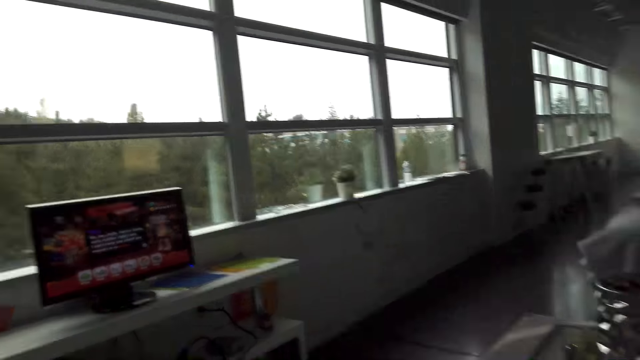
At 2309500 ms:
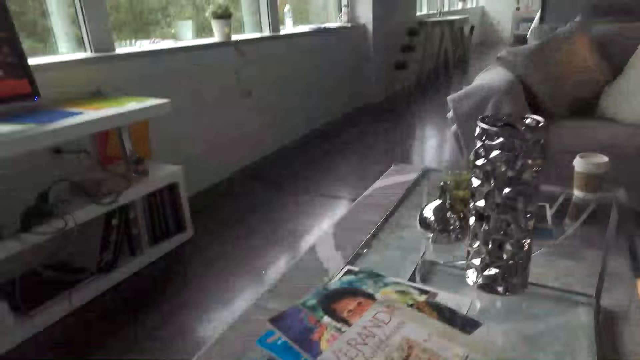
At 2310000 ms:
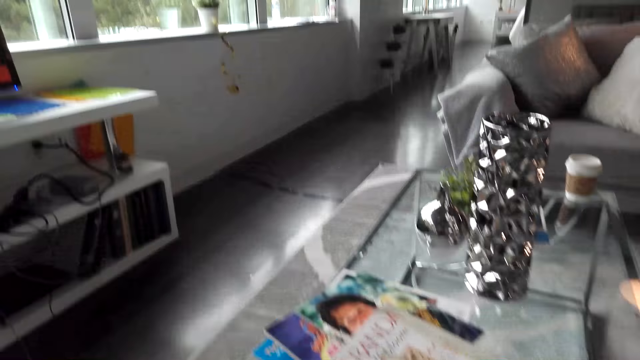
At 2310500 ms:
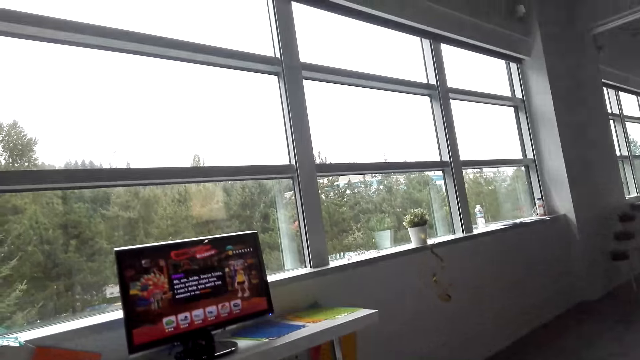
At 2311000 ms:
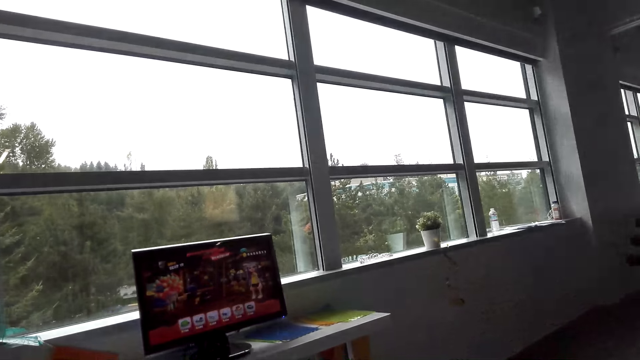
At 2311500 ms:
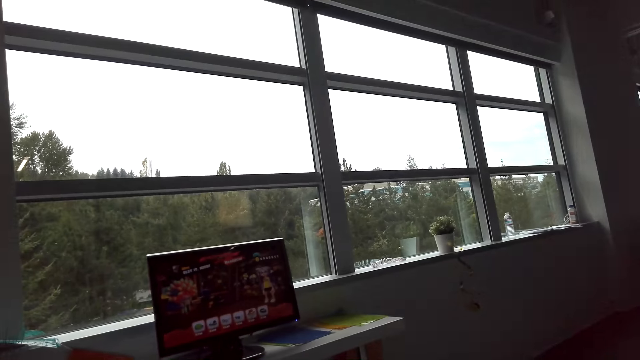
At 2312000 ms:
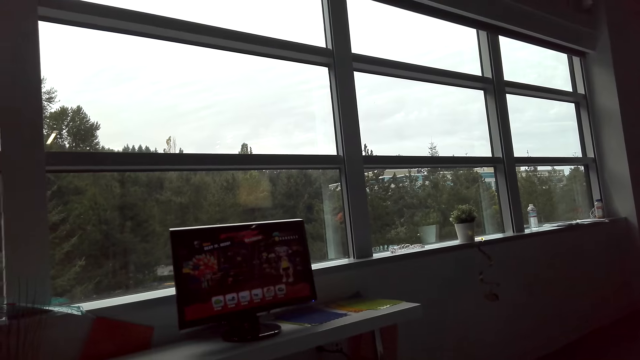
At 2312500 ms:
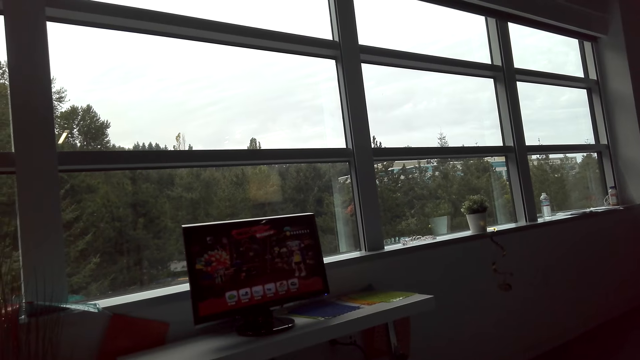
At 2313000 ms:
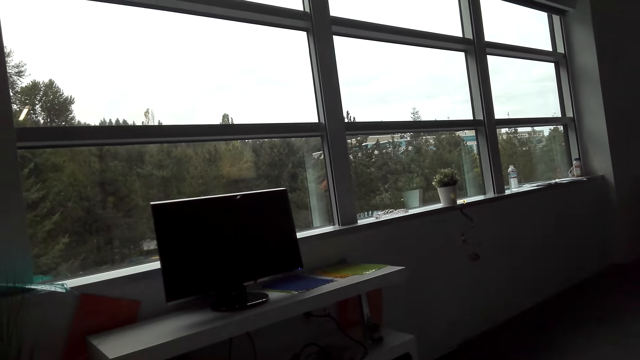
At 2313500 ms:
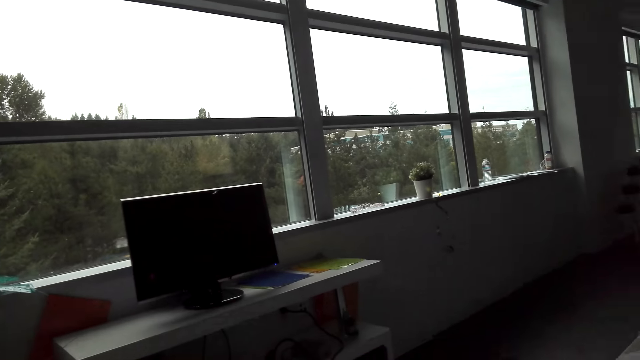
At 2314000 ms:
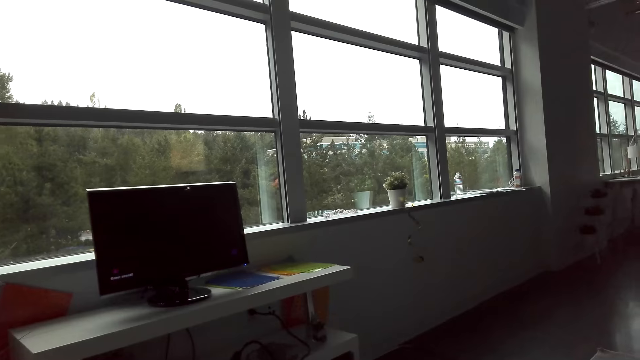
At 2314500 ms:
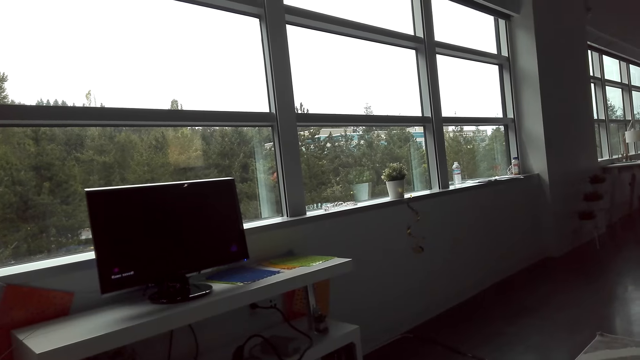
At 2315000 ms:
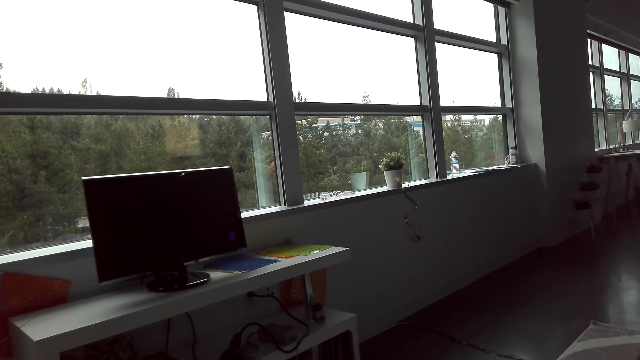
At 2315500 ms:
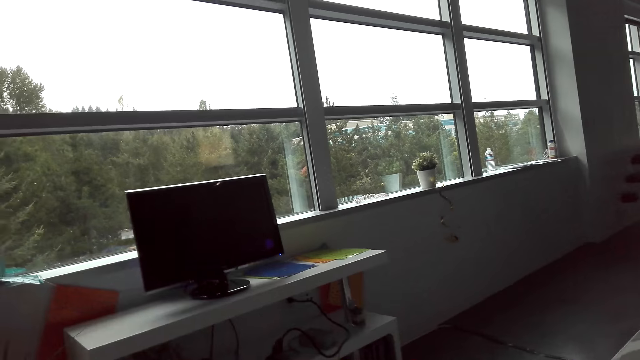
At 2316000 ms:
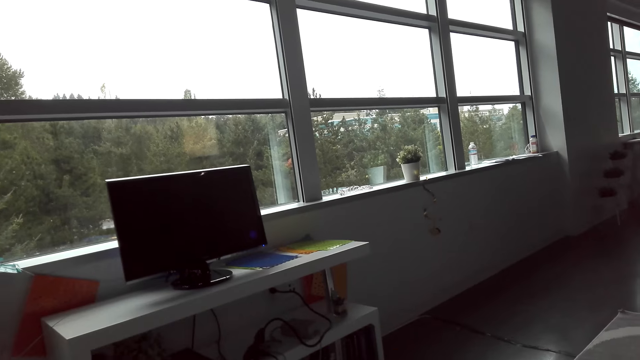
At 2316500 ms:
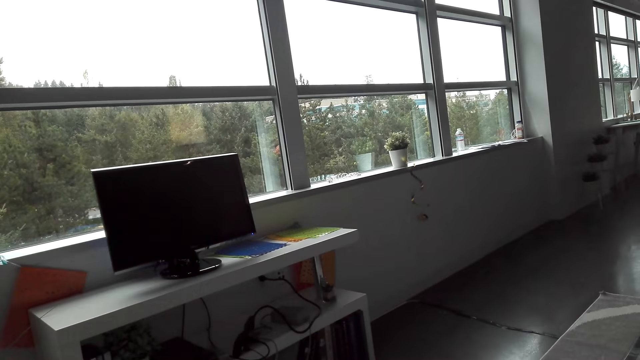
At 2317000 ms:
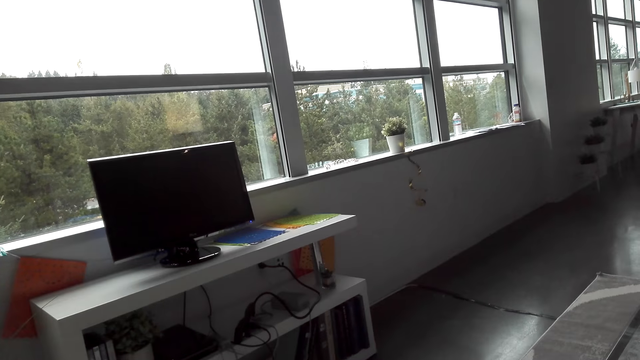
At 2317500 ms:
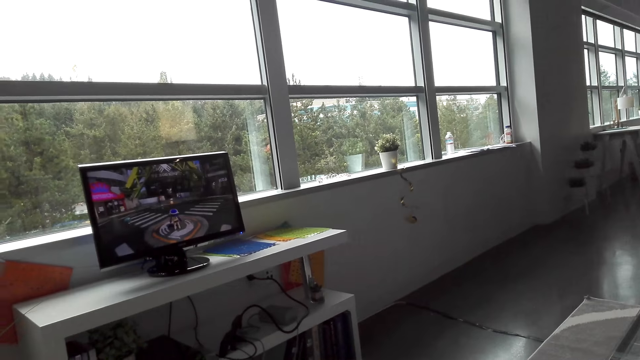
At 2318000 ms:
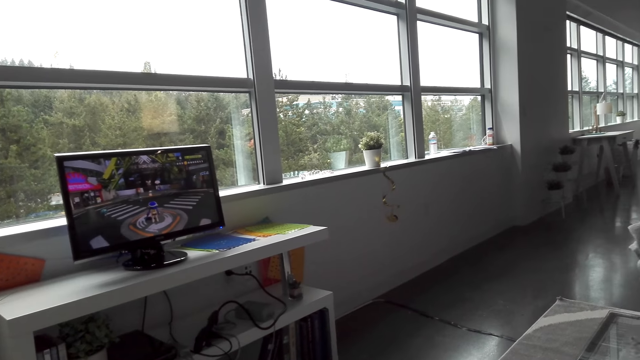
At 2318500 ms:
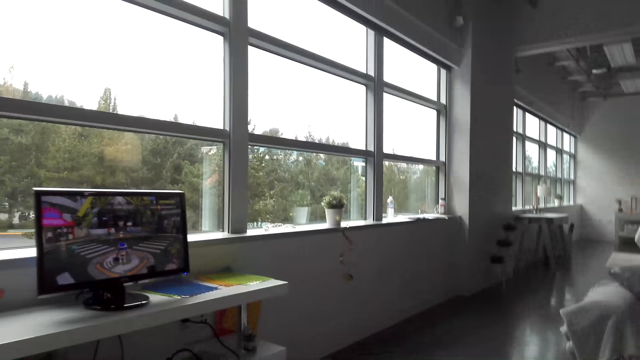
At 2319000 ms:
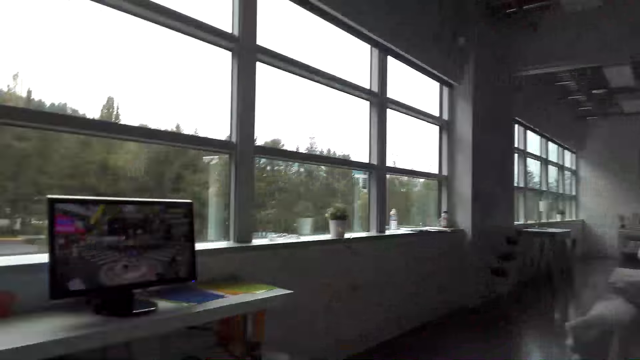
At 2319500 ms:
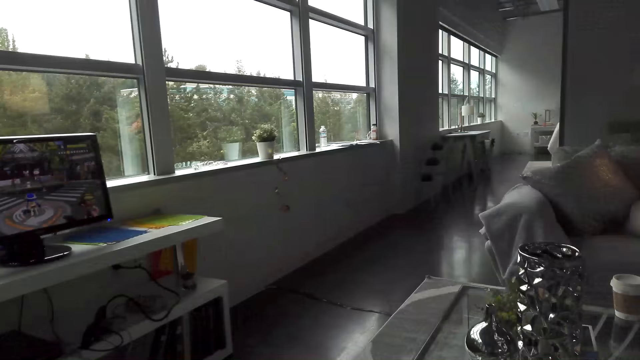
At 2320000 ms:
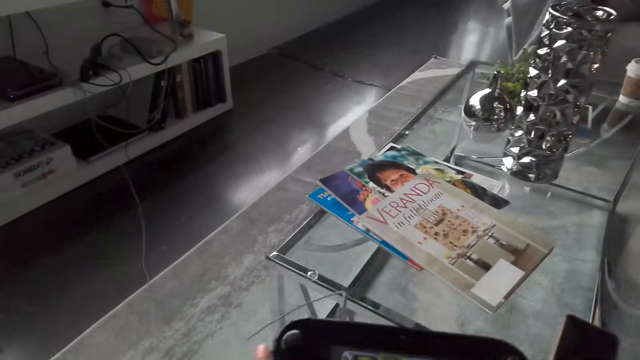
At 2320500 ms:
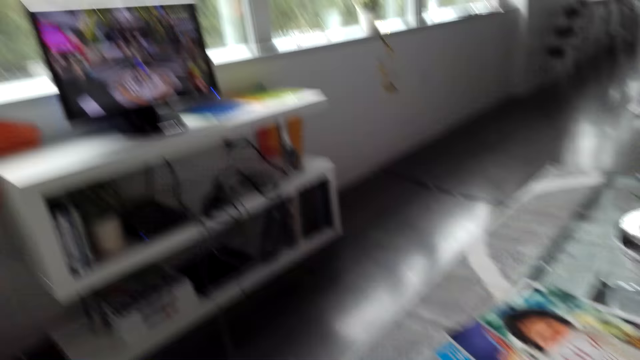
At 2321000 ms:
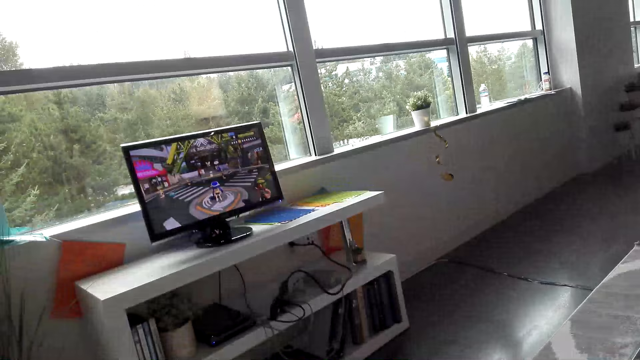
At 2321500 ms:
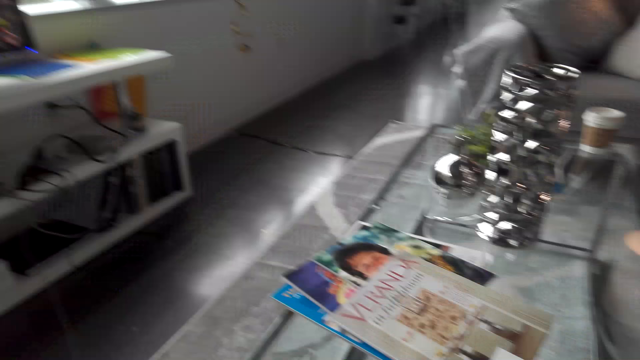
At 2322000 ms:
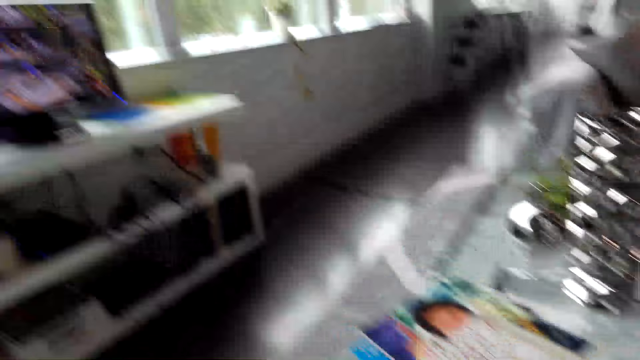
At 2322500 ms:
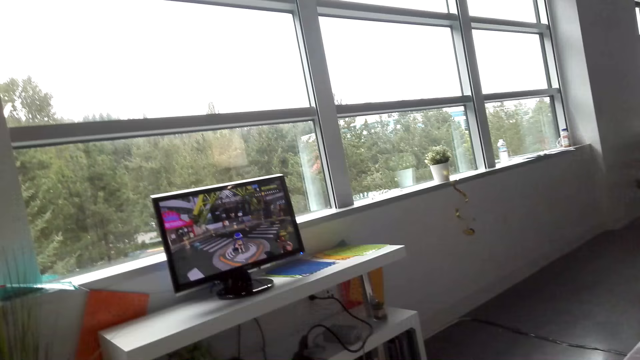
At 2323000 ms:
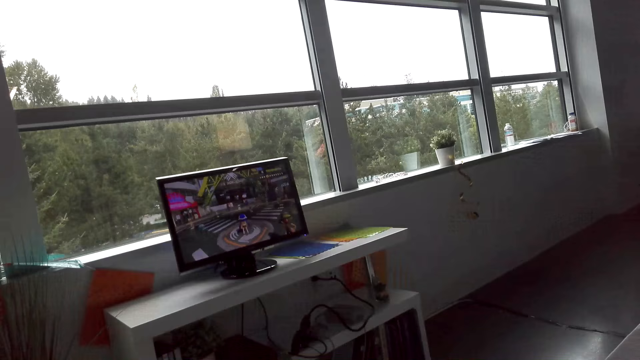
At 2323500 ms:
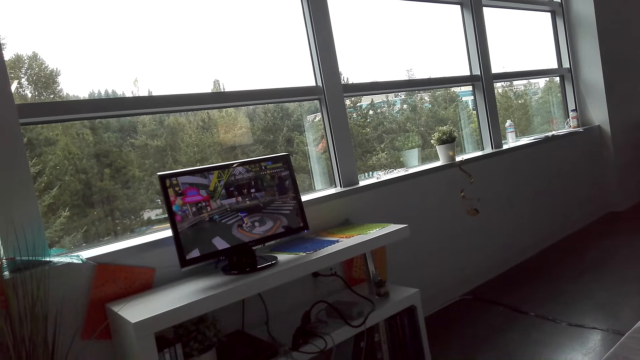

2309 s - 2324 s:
The camera wearer looks around the room. They play a video game on the game monitor.

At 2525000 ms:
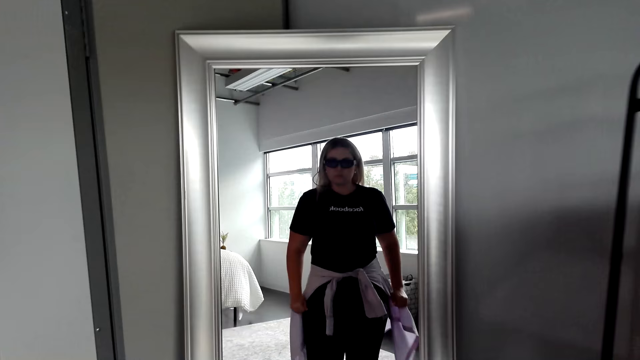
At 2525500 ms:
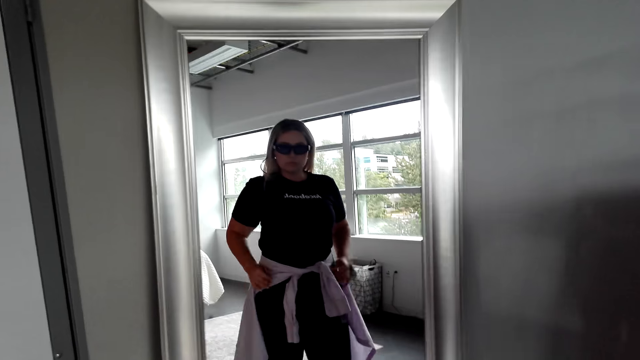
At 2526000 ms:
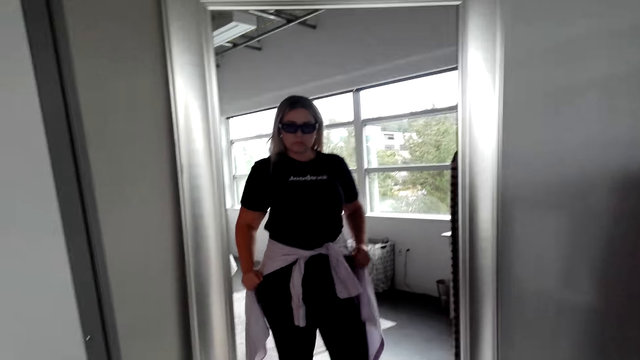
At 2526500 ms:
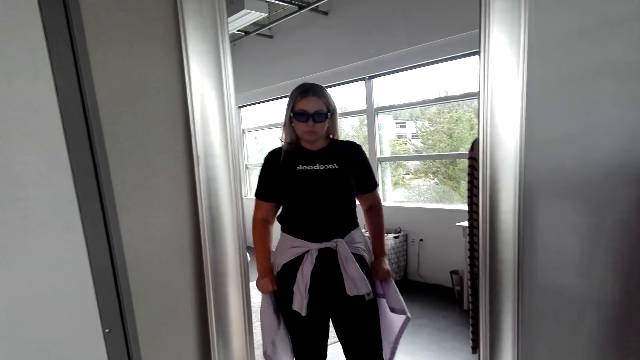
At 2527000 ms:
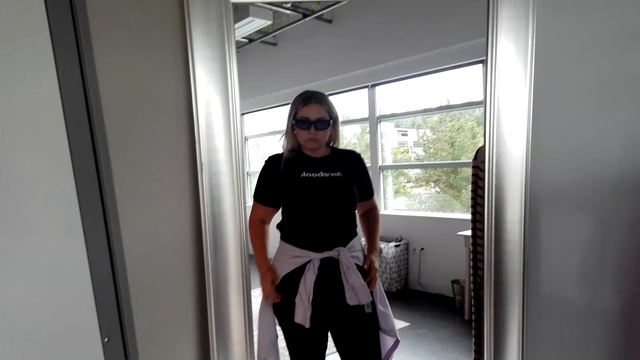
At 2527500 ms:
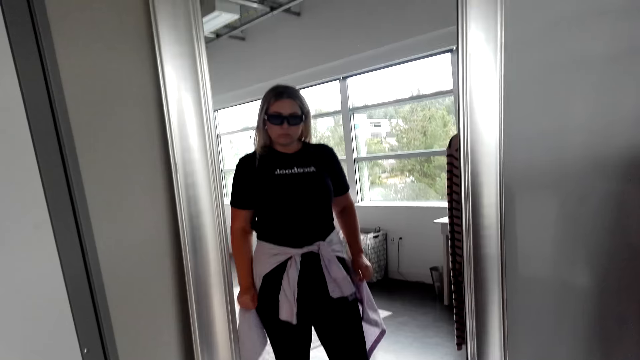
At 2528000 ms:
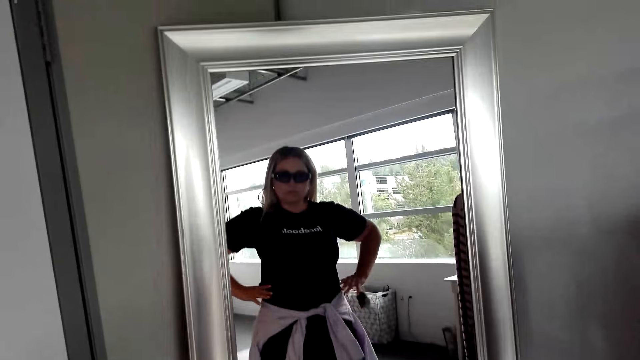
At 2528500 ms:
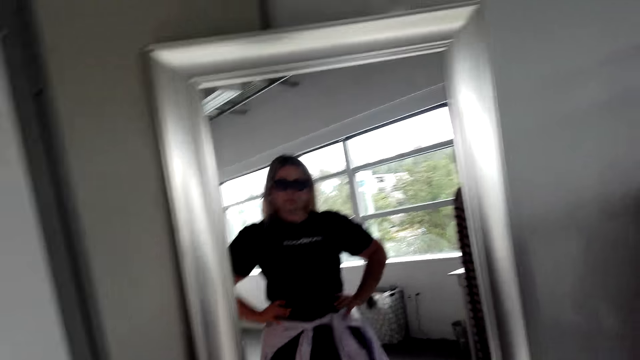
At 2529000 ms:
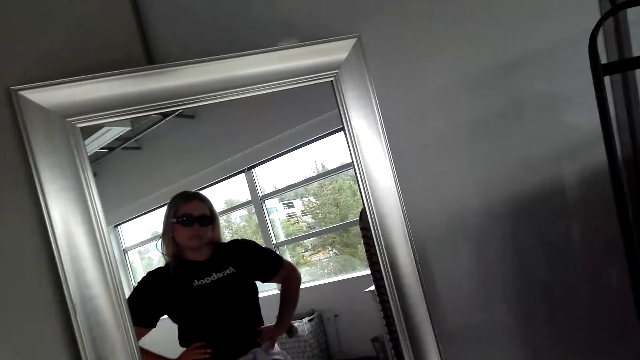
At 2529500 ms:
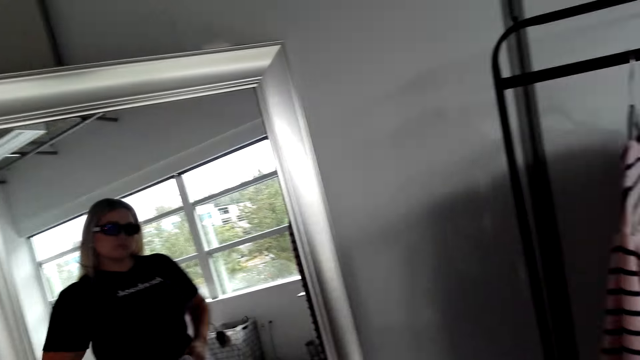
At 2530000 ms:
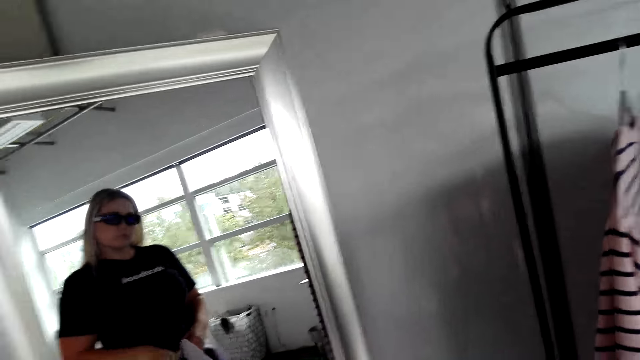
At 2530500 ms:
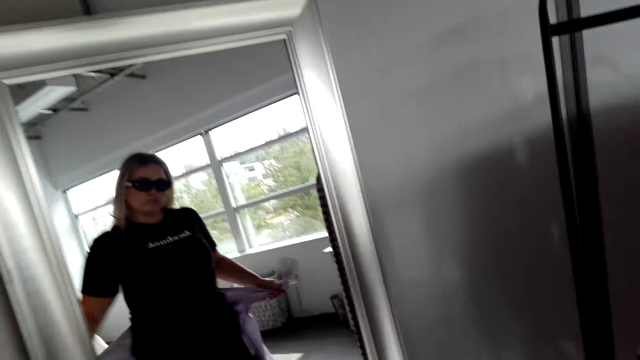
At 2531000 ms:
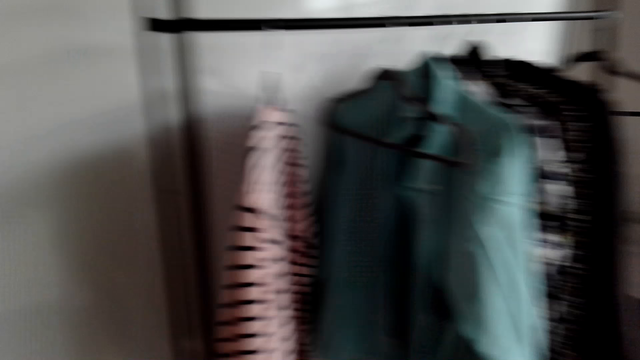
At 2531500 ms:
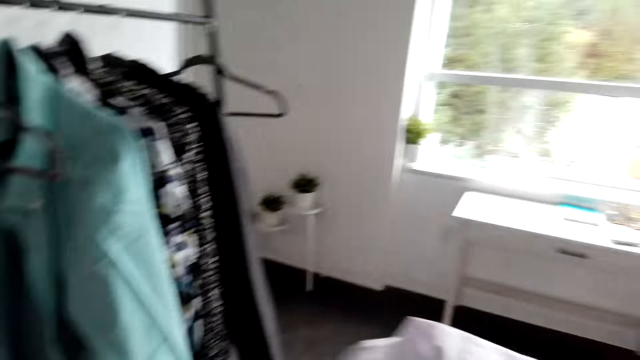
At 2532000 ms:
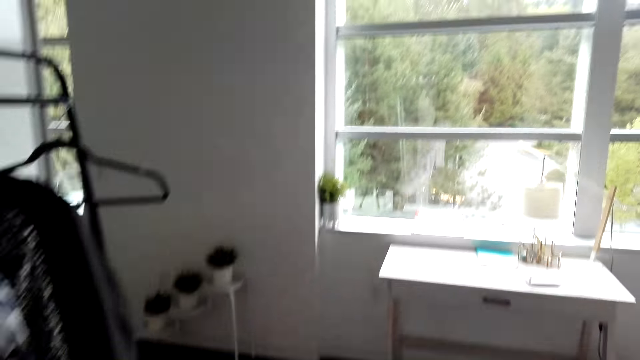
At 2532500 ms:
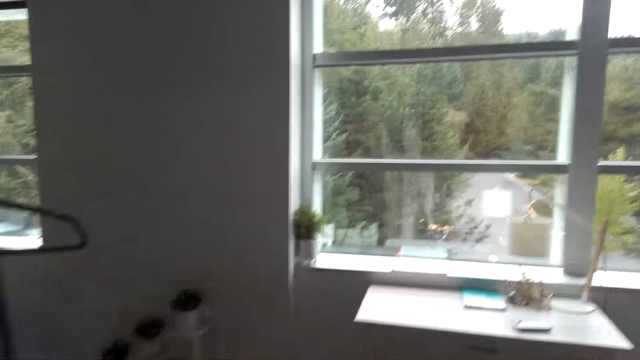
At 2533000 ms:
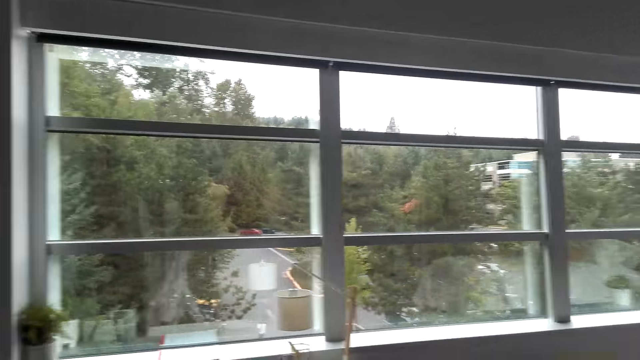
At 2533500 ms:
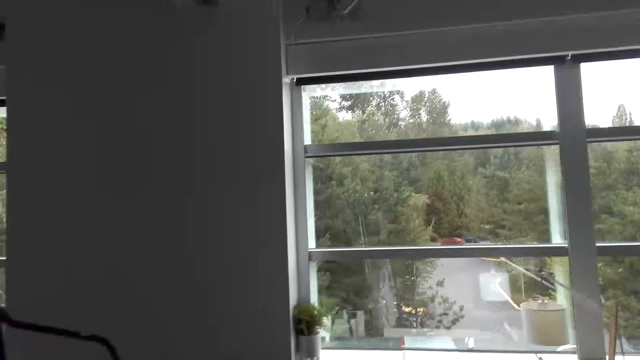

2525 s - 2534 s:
The camera wearer holds her waist. She removes the shirt. She walks in the room.
